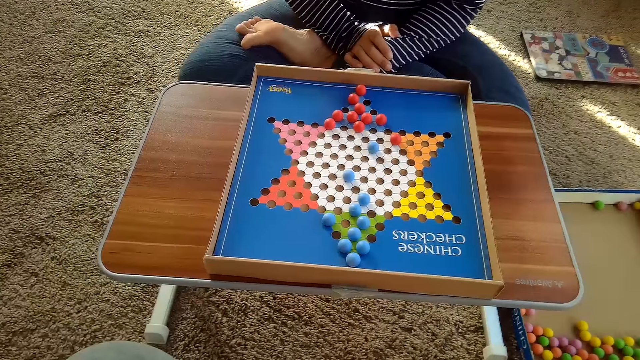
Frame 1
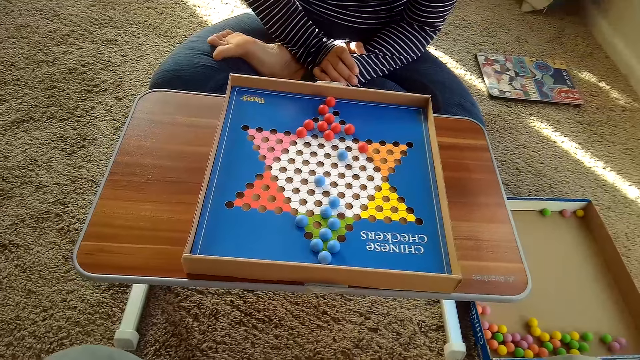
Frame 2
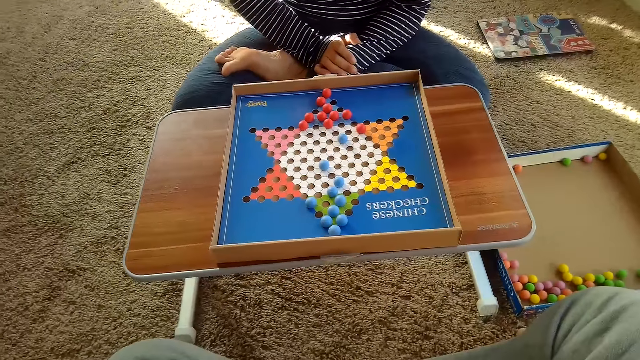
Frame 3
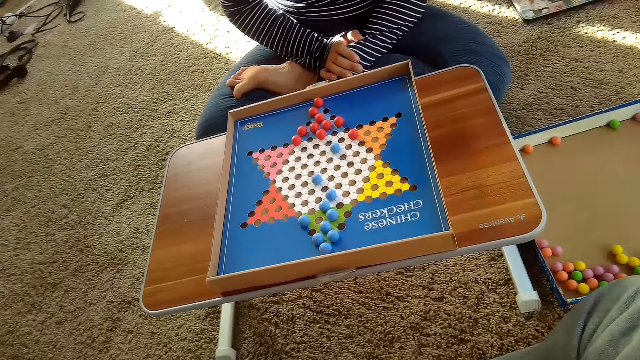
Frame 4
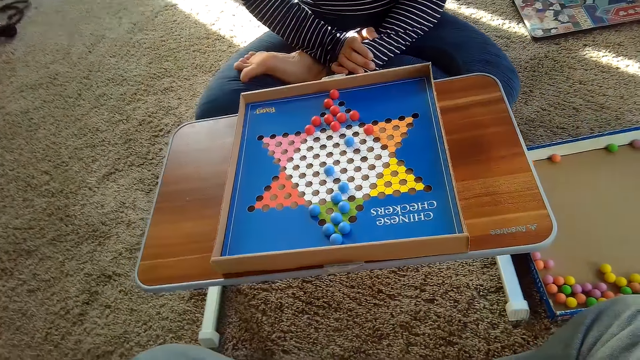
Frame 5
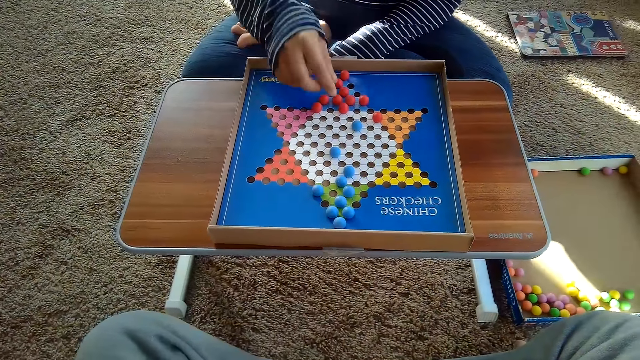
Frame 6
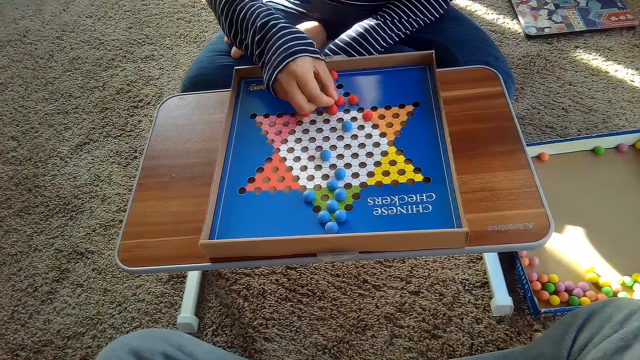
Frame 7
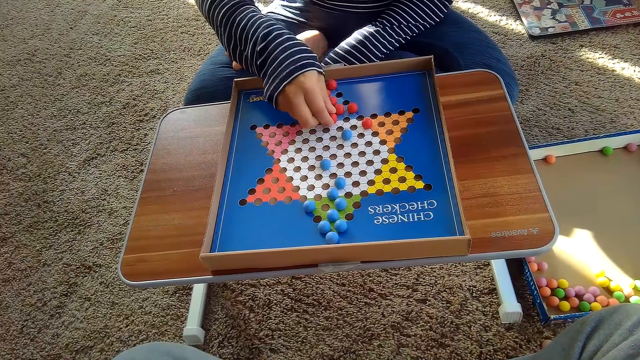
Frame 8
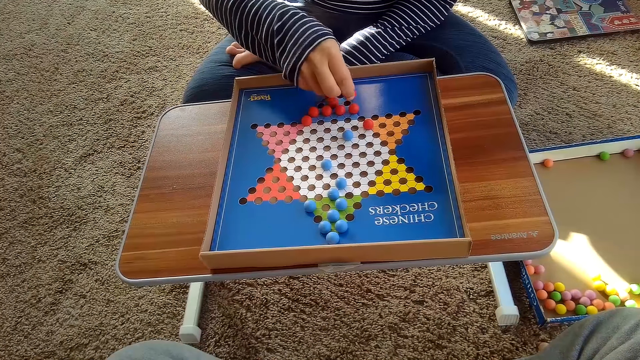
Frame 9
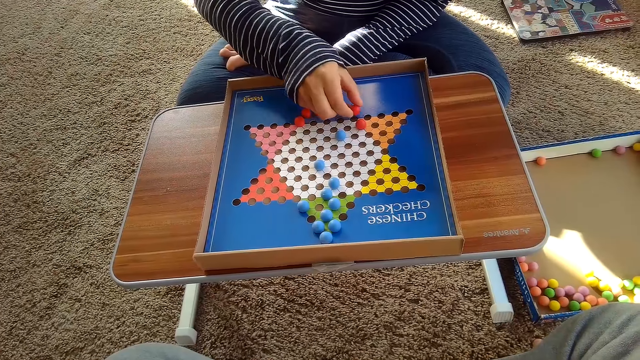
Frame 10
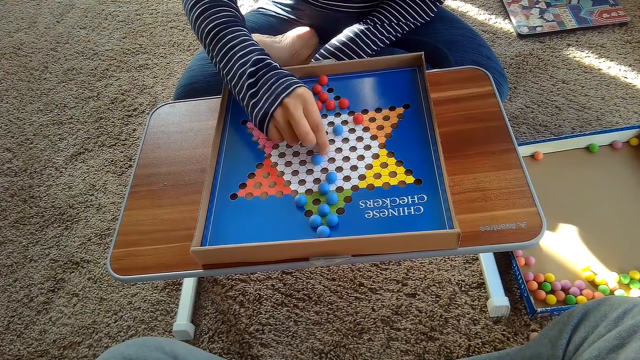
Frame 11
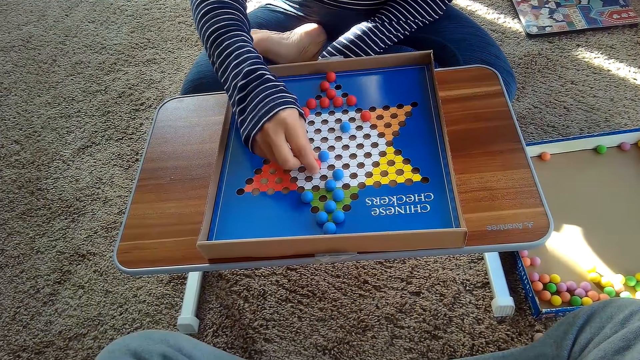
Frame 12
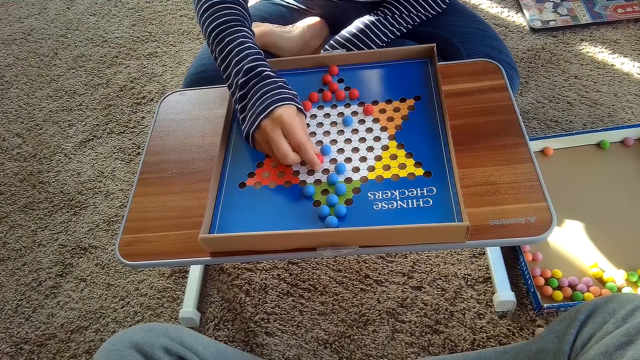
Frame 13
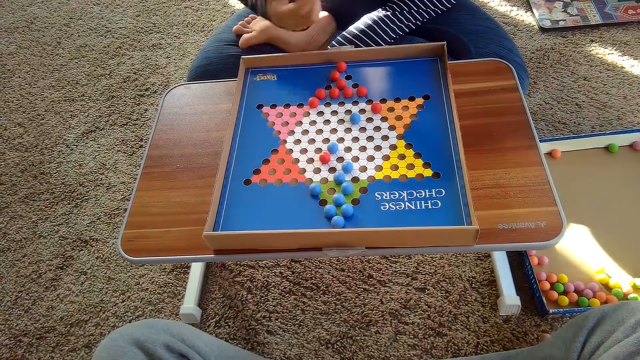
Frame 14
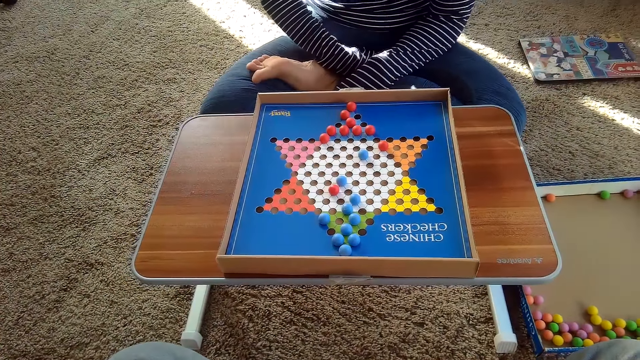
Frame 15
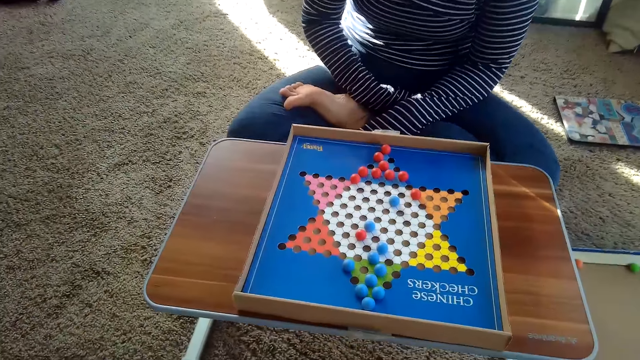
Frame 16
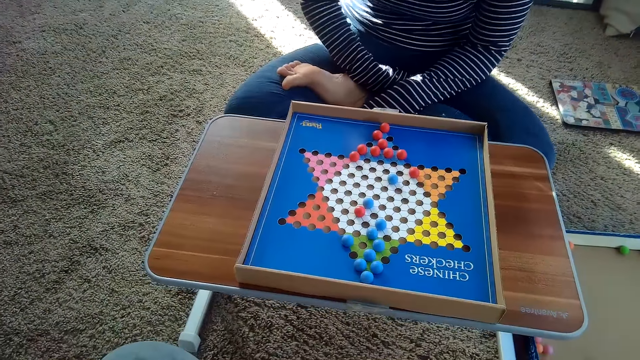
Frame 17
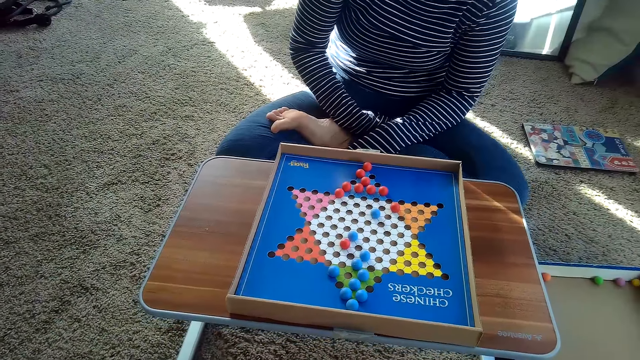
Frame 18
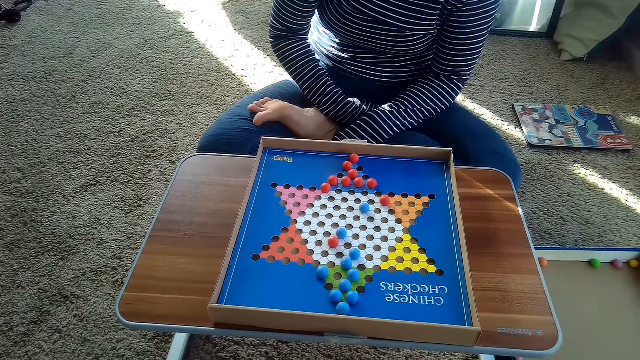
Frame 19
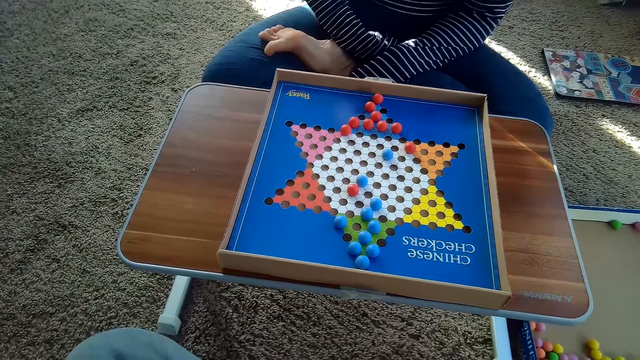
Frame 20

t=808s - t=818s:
A woman touches another red Chinese checkers ball on the Chinese checker board with her right hand. The woman picks the marble. The woman moves the red Chinese checkers ball on the Chinese checker board with her right hand. The camera wearer talks to the woman.

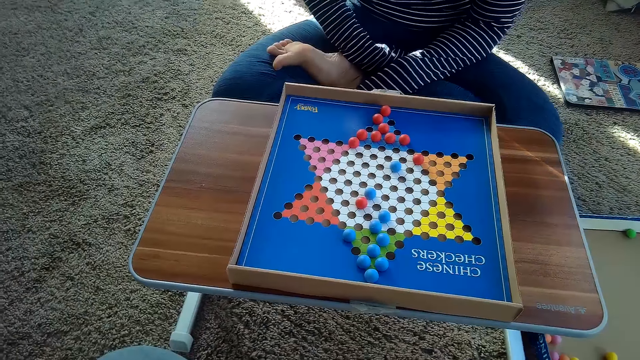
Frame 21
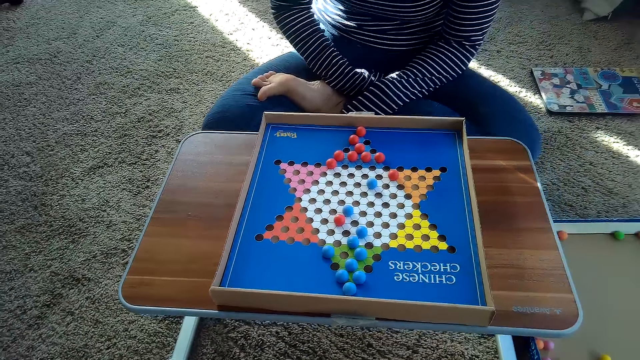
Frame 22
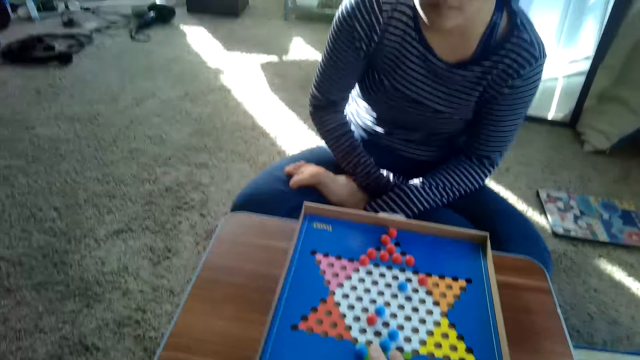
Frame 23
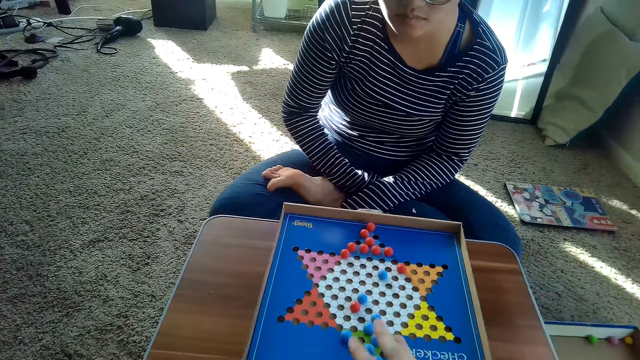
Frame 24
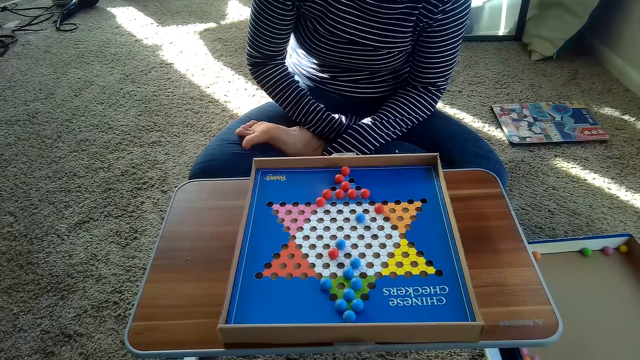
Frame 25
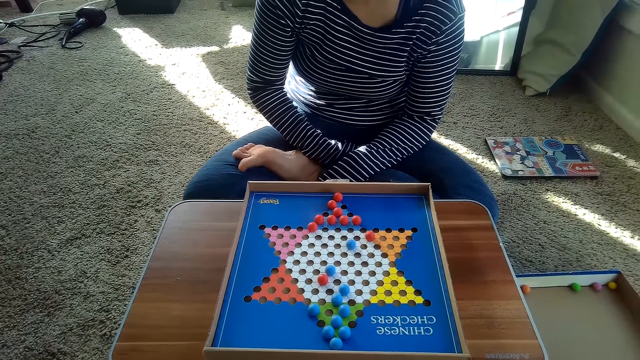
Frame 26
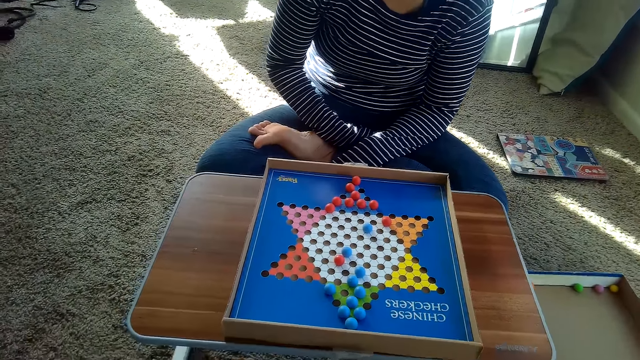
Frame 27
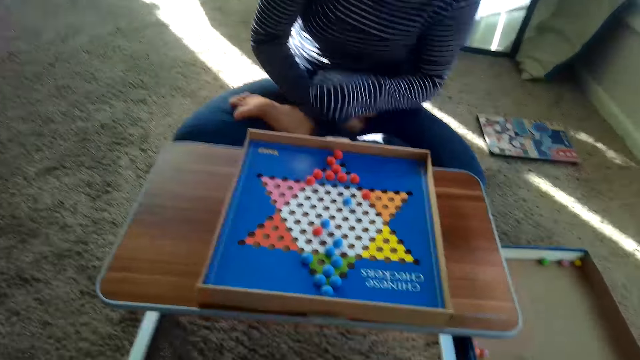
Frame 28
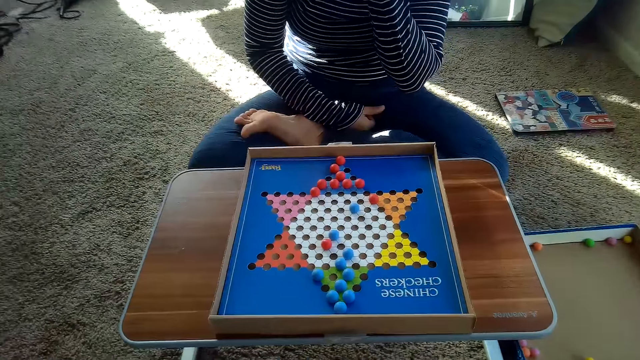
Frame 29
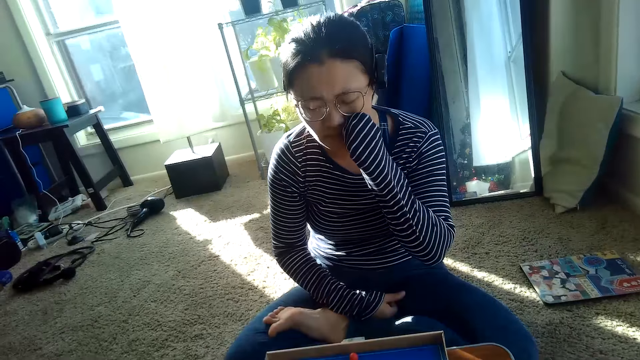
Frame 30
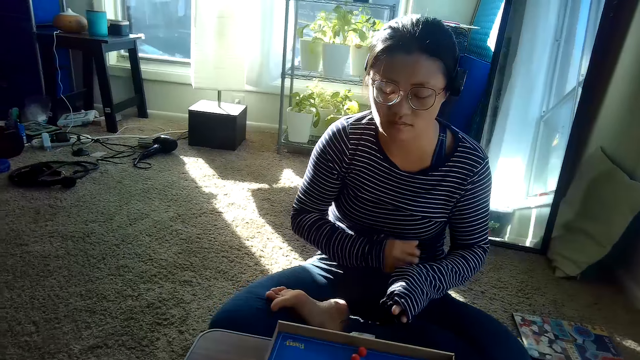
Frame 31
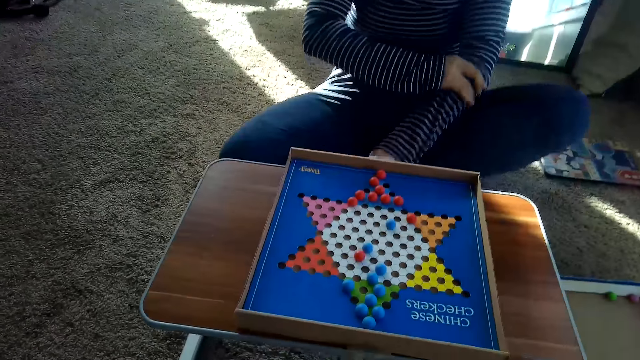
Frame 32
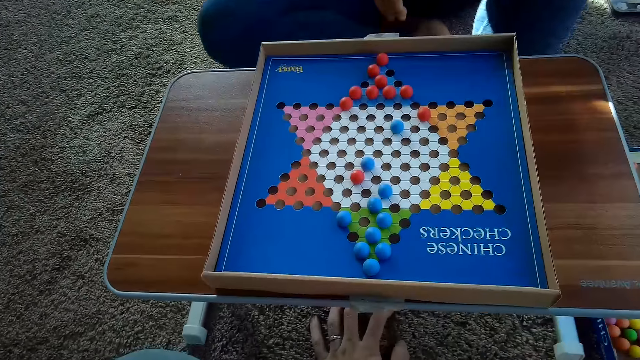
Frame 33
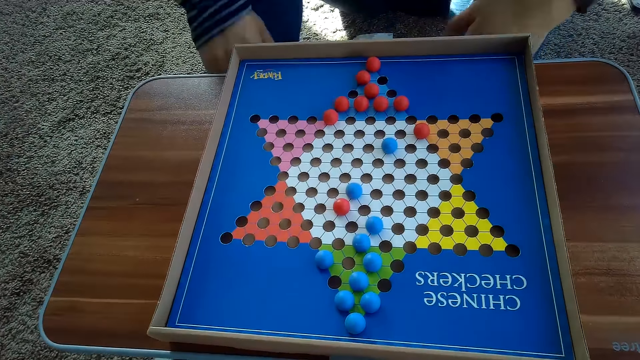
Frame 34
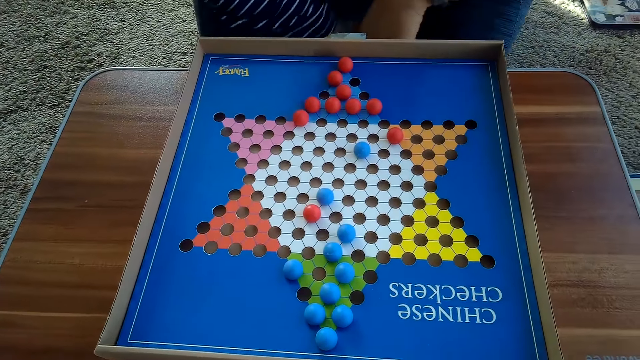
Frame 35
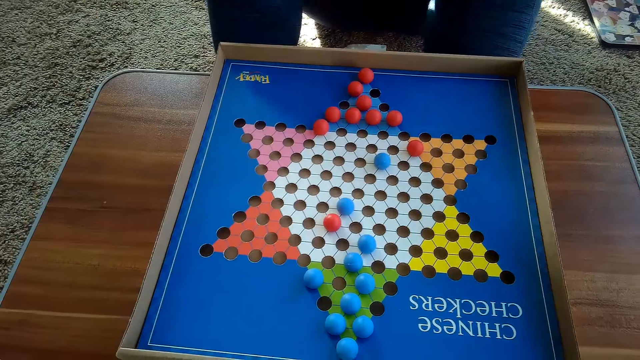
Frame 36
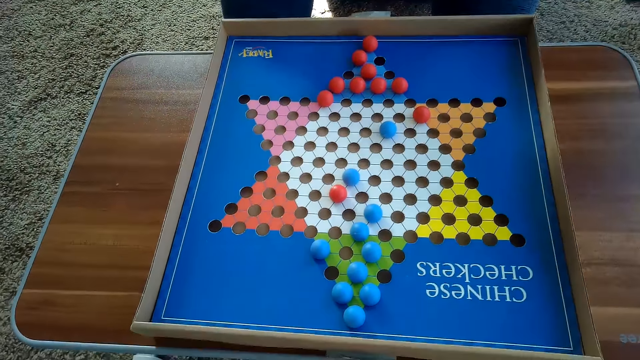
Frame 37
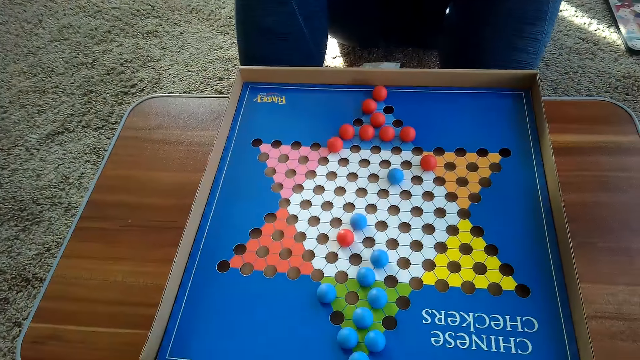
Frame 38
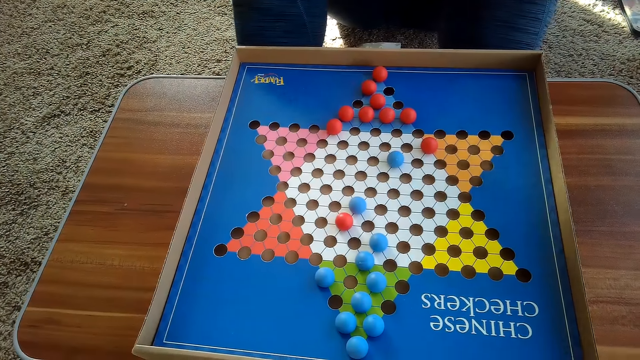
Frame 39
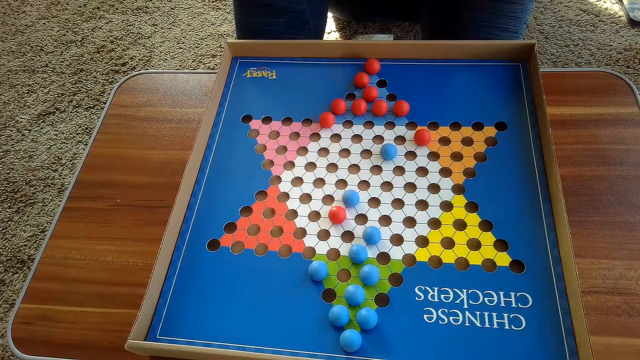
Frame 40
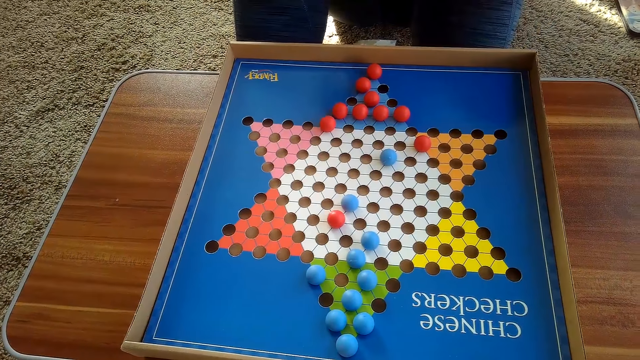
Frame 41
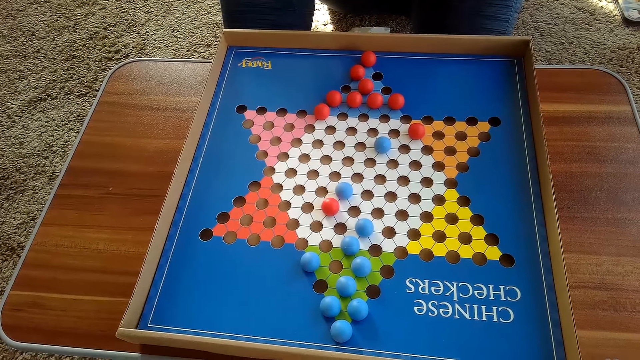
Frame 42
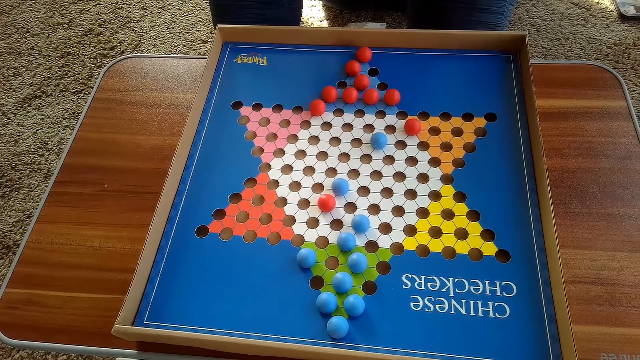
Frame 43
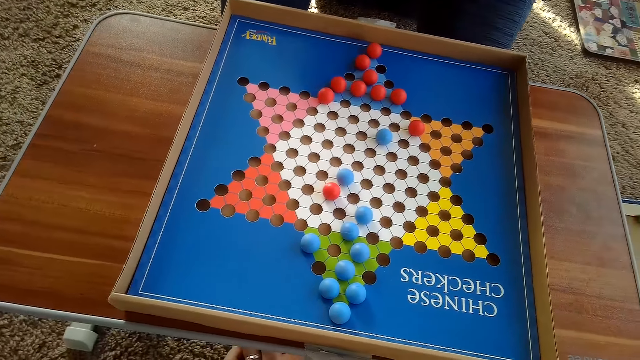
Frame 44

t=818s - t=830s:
The camera wearer touches the Chinese checker board with his right hand. He points at the Chinese checker. A woman scratches her eye. The woman adjusts her sleeves with her right hand. The camera wearer touches the floor with his left hand.
